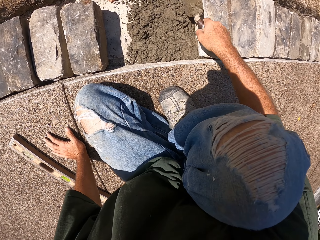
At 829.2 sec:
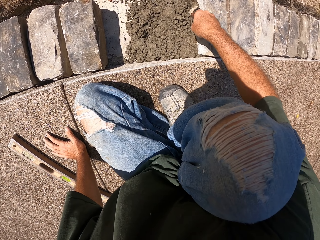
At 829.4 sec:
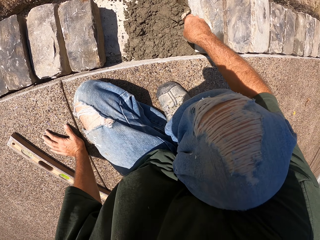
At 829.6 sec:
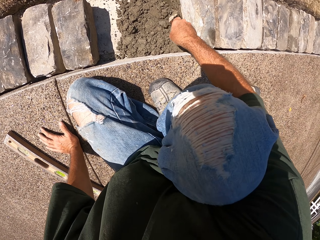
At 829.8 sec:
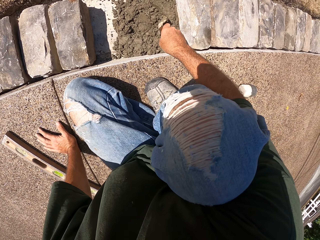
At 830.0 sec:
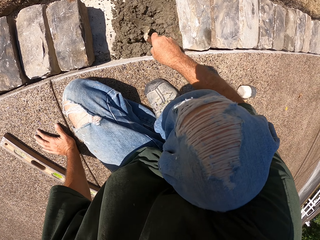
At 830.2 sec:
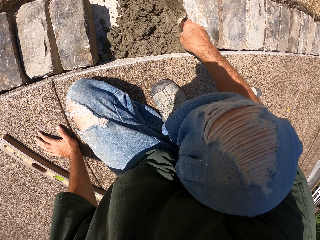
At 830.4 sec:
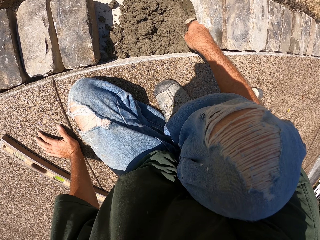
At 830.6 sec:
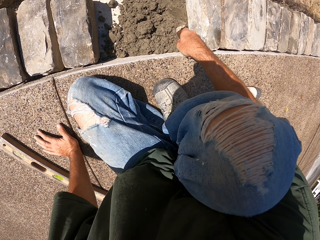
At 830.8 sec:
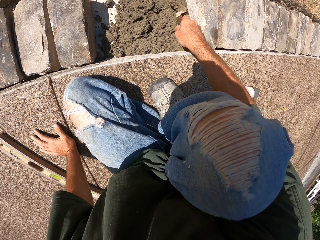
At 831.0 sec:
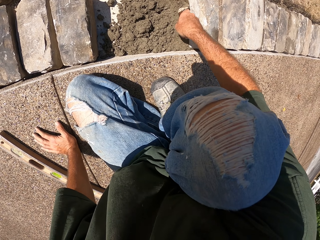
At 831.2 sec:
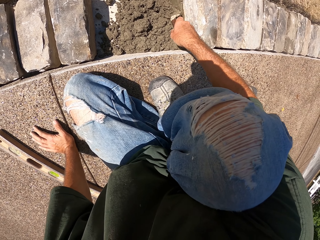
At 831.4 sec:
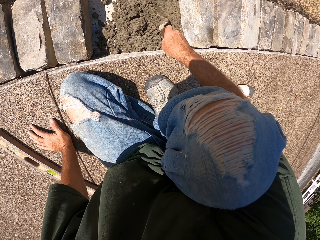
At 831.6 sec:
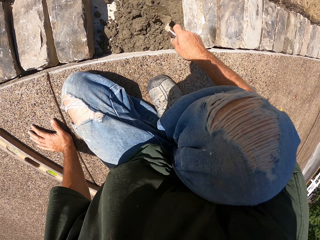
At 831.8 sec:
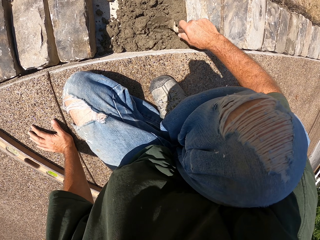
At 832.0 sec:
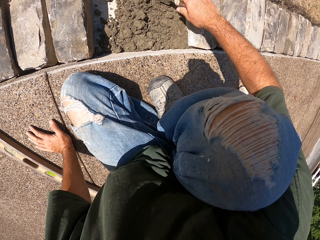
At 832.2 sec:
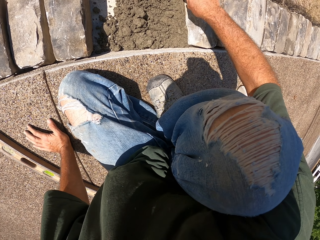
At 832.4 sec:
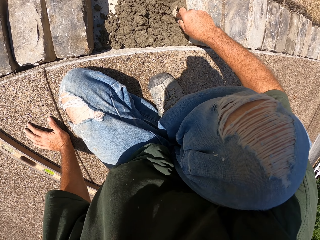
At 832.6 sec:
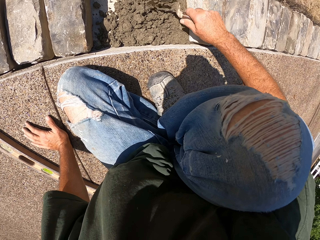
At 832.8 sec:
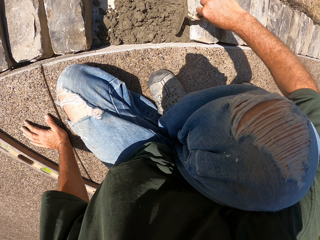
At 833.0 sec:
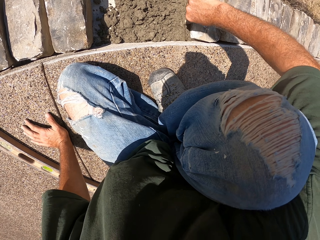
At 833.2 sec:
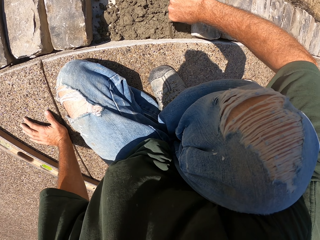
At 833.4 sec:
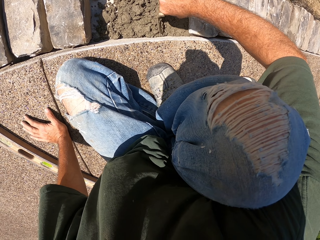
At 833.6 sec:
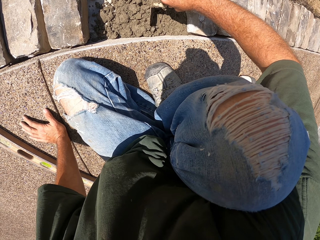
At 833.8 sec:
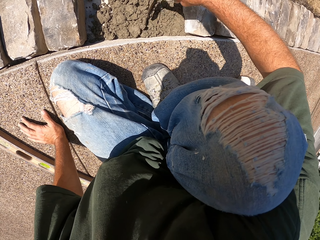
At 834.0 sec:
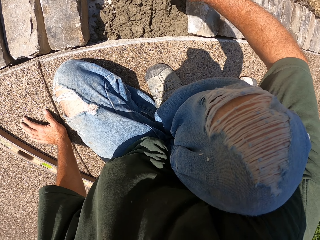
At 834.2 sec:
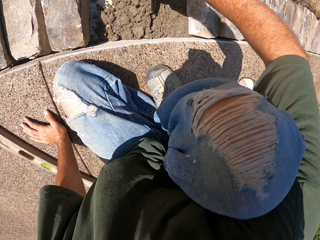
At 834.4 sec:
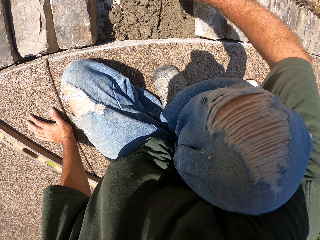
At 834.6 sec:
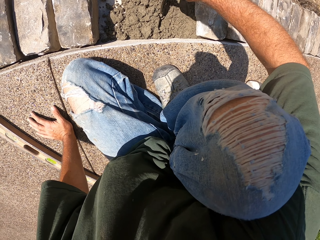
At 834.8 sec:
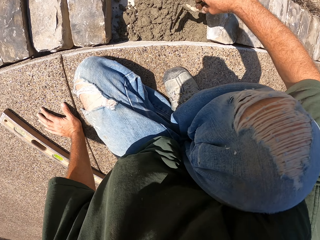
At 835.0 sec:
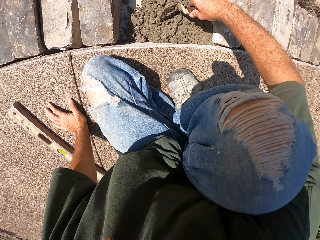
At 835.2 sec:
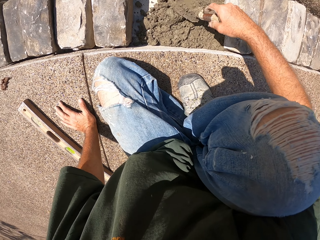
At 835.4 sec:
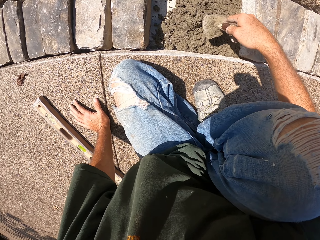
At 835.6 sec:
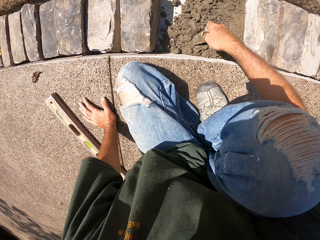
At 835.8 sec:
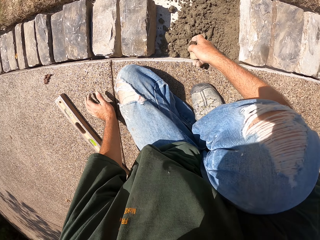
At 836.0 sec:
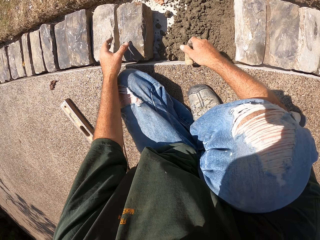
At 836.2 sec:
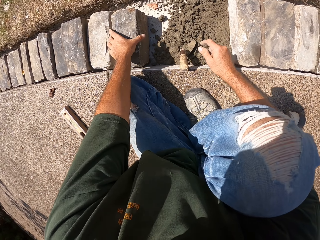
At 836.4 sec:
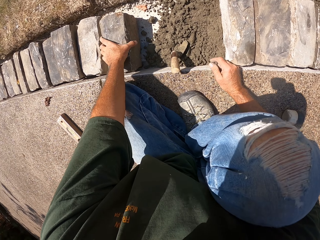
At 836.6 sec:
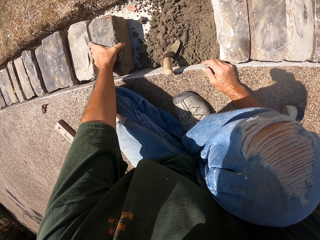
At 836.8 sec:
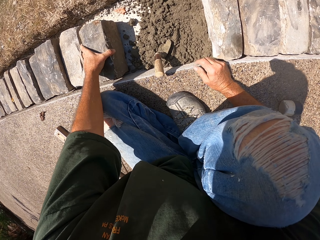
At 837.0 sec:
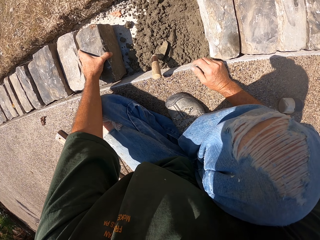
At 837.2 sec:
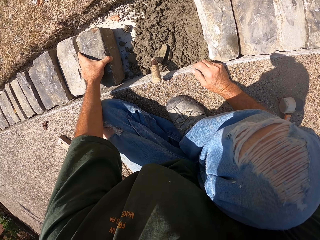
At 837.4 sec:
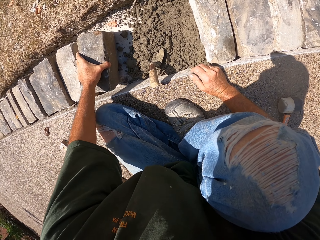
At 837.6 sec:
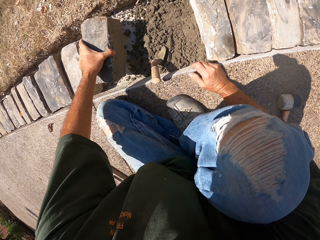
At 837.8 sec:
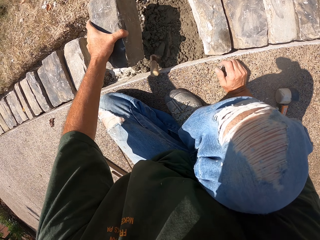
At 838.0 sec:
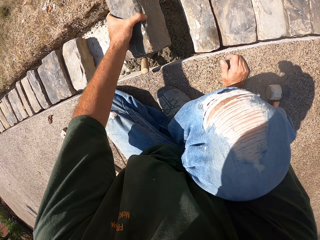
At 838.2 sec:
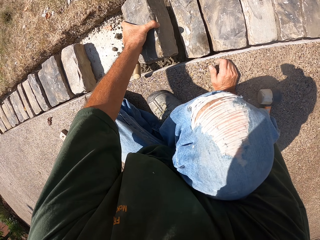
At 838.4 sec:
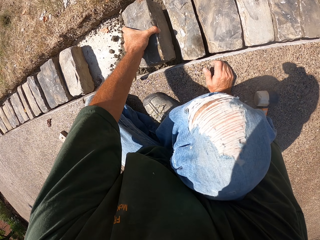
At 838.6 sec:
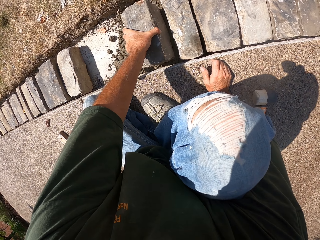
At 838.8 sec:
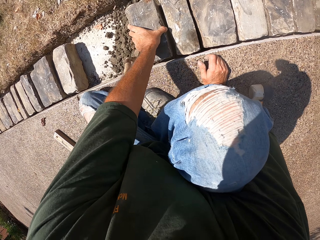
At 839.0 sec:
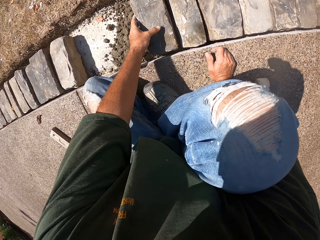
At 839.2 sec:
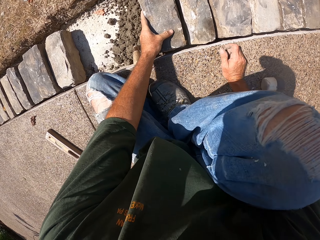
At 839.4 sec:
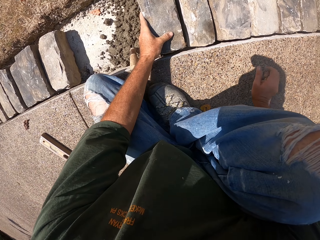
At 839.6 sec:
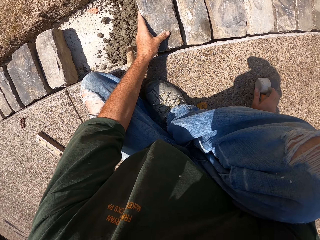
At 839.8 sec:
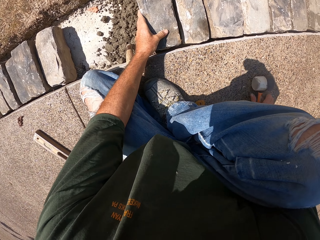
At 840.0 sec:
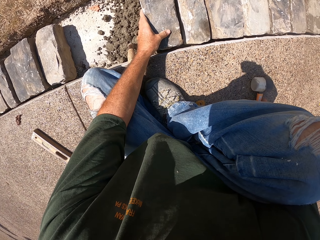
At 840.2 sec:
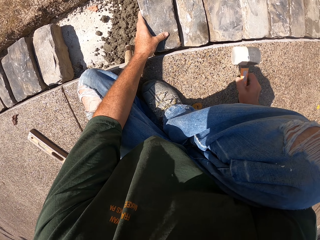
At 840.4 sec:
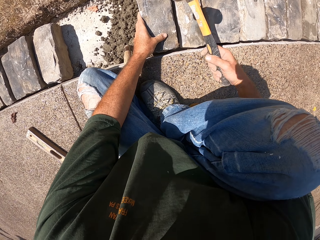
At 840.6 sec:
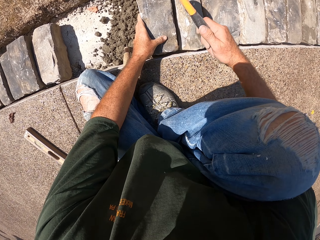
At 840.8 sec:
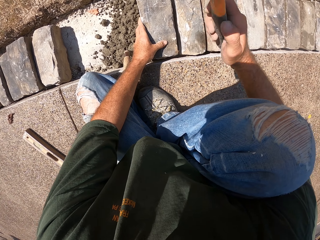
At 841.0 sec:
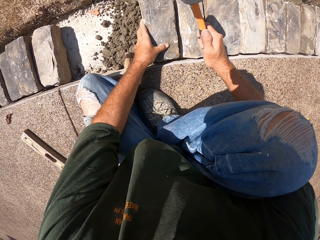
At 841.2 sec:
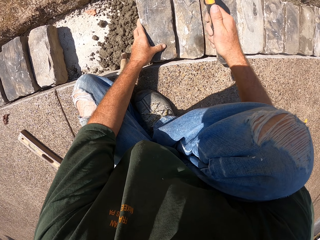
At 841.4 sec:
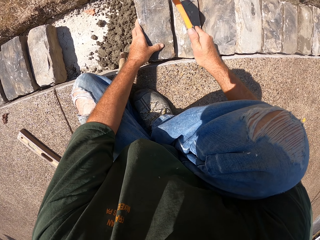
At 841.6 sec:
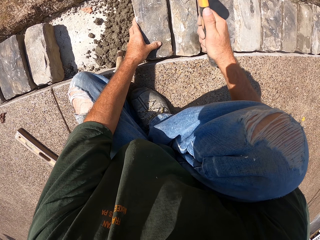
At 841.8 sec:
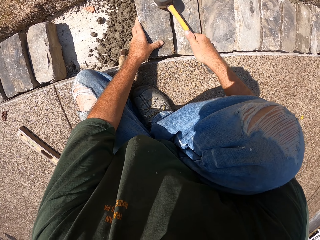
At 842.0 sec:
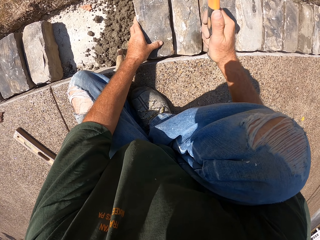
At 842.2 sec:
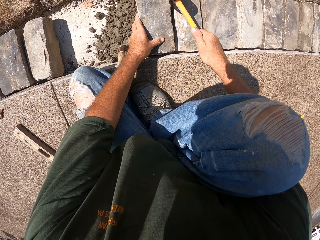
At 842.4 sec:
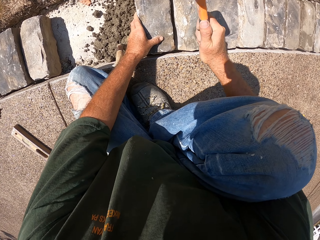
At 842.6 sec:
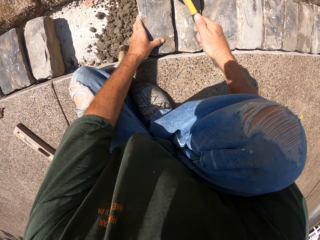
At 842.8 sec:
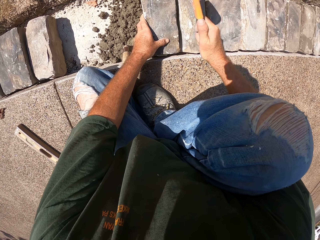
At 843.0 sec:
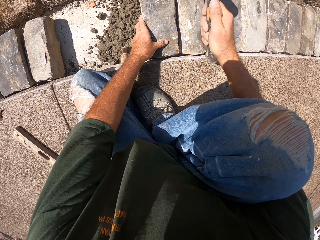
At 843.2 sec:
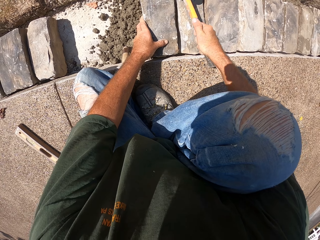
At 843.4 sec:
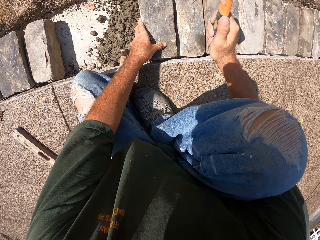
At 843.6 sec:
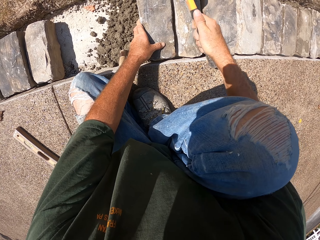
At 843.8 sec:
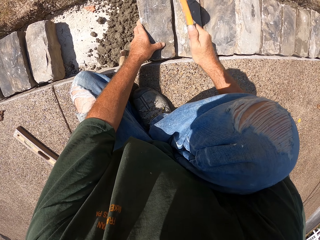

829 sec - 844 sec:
The camera wearer spreads mortar with a trowel. They align a stone in the furrow. They take a mallet. They hit the stone block with the mallet.

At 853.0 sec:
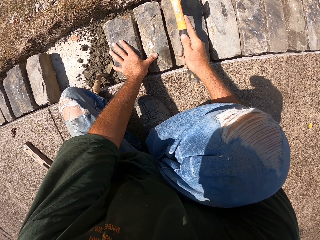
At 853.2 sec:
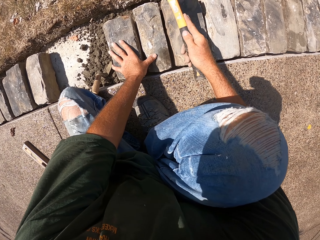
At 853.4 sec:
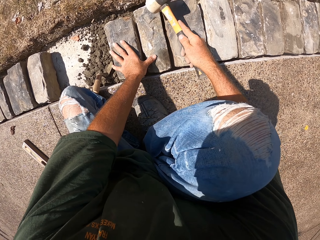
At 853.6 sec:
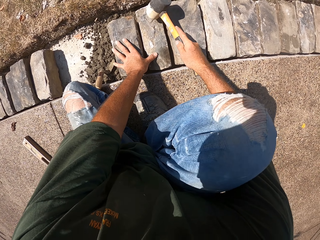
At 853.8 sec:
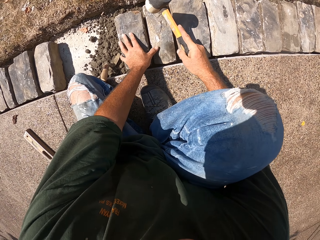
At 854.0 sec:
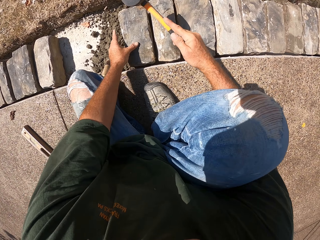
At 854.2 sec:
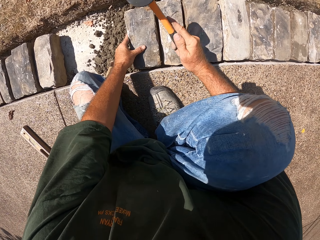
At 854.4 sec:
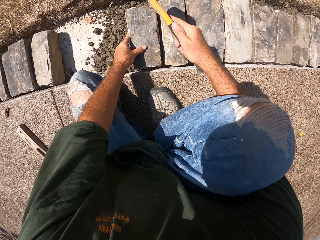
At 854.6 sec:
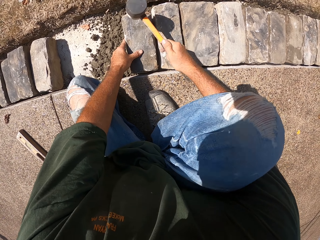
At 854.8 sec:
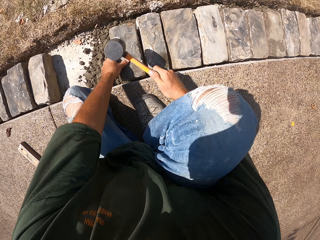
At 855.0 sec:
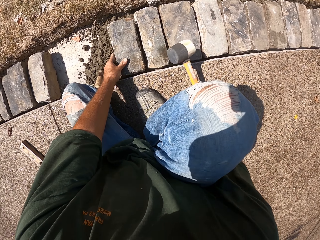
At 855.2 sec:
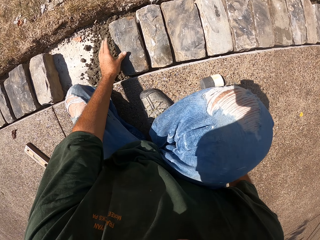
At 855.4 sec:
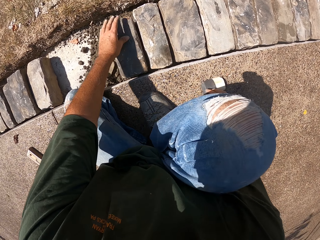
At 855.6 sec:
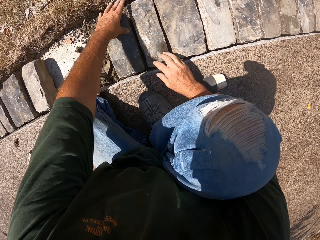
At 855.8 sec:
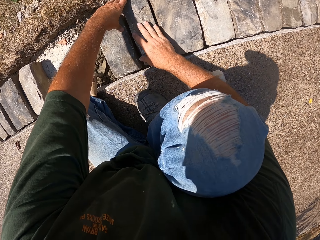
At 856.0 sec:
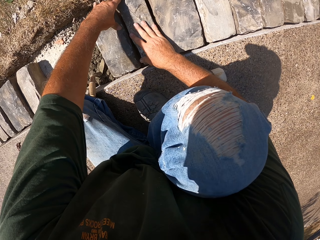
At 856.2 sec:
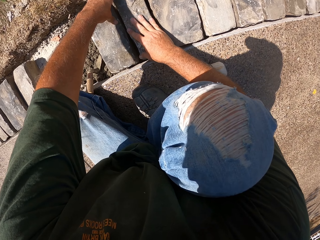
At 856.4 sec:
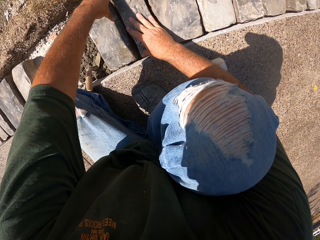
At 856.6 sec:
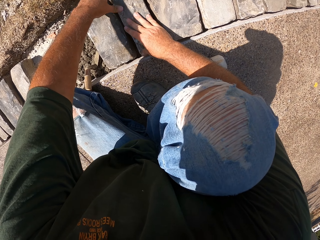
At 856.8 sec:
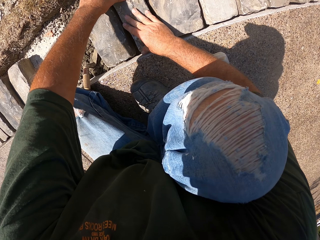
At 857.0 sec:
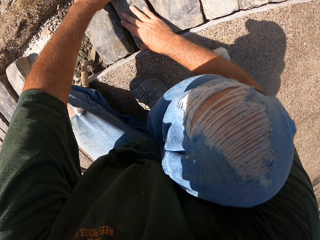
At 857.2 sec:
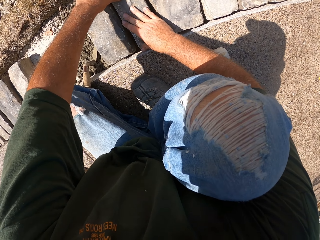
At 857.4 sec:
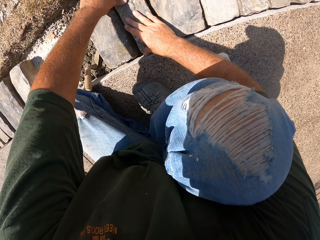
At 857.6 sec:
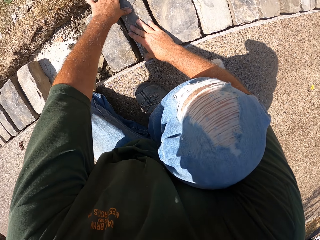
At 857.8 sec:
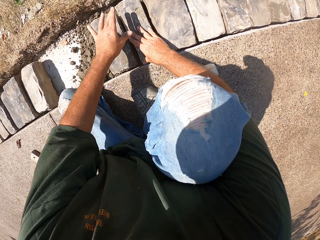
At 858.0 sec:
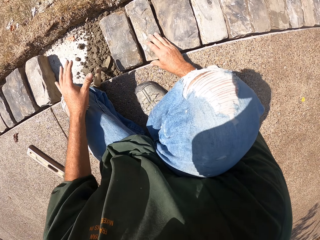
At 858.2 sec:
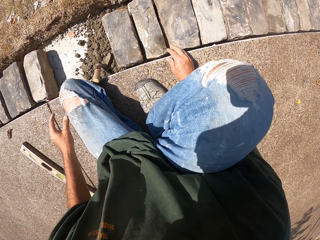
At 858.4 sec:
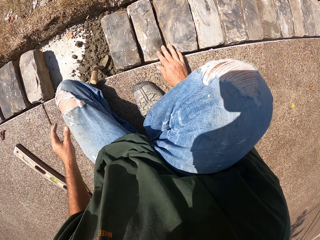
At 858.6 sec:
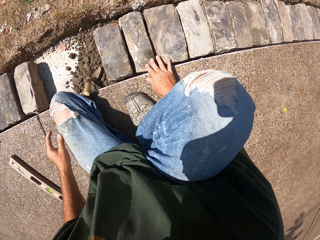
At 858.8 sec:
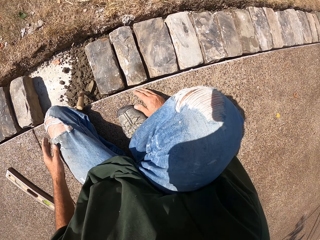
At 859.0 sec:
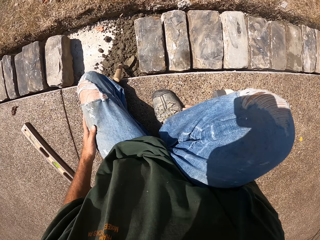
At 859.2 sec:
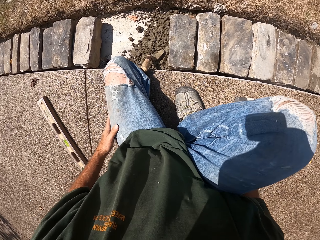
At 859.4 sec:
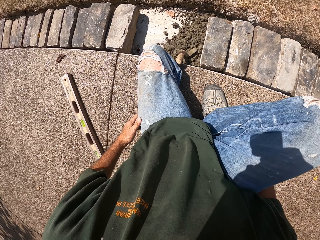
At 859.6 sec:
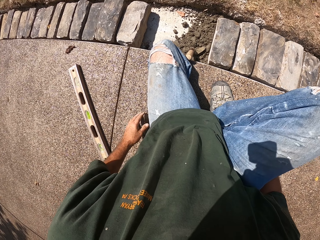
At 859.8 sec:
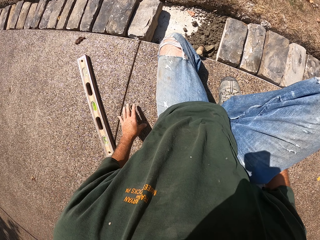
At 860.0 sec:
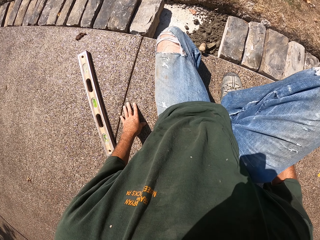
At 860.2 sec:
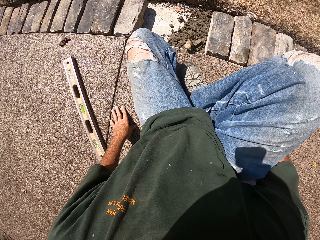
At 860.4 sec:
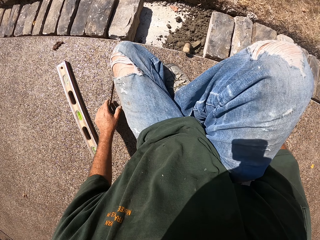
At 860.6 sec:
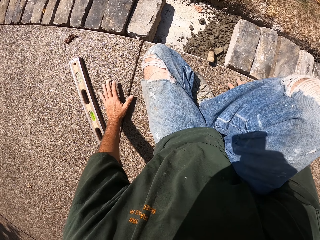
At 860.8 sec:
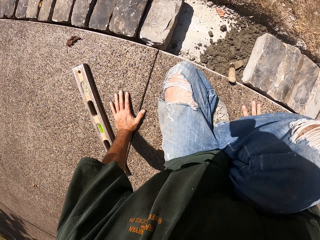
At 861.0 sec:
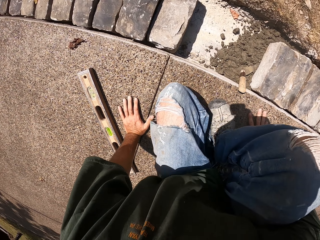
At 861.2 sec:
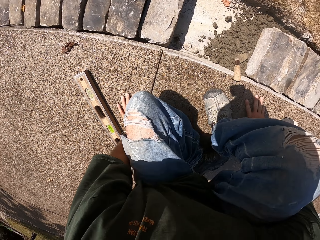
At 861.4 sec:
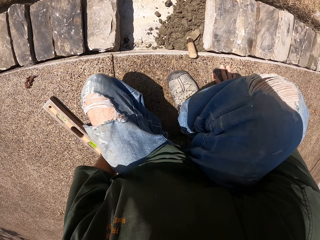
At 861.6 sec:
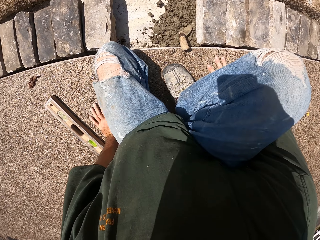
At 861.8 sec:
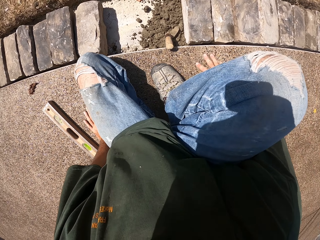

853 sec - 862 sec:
The camera wearer adjusts the stone.
